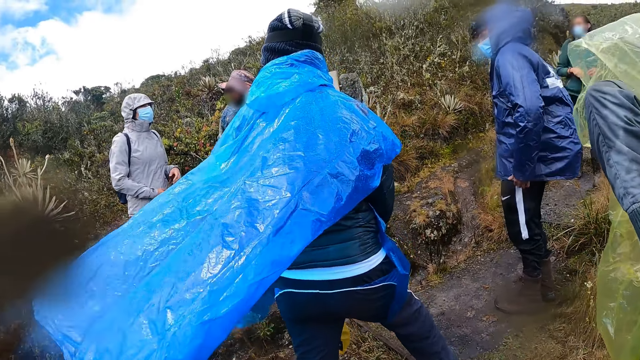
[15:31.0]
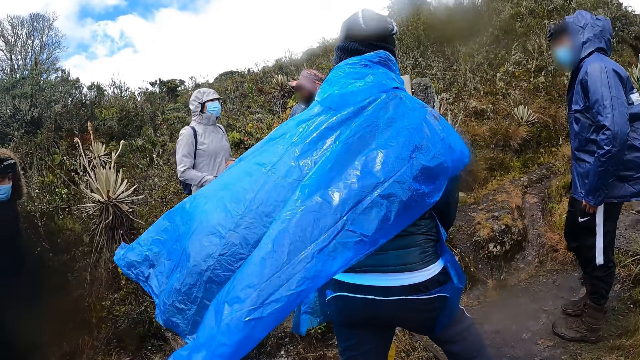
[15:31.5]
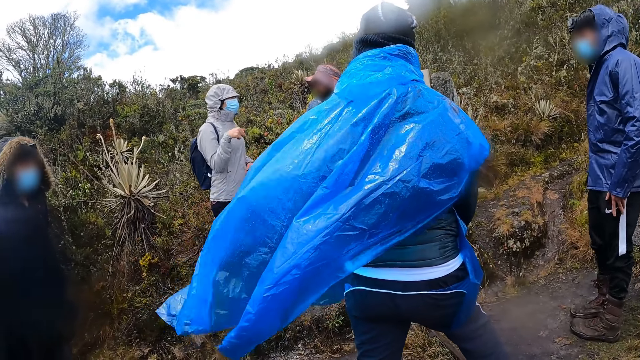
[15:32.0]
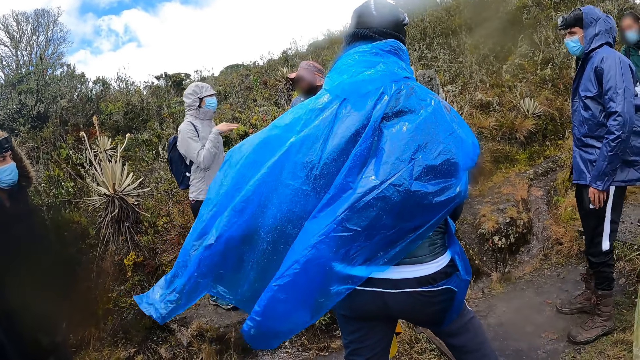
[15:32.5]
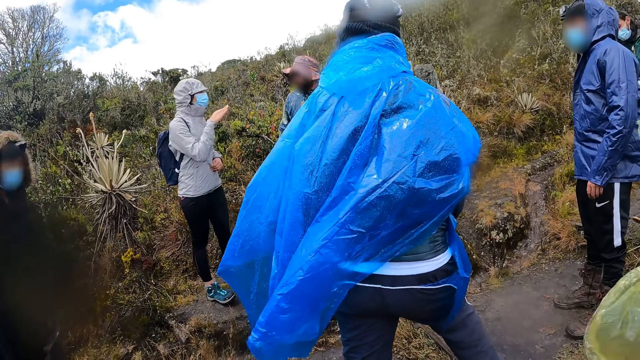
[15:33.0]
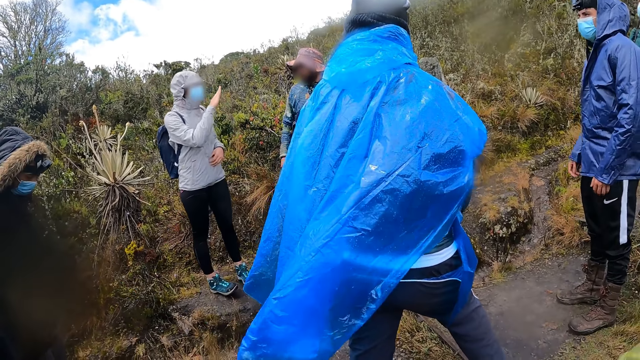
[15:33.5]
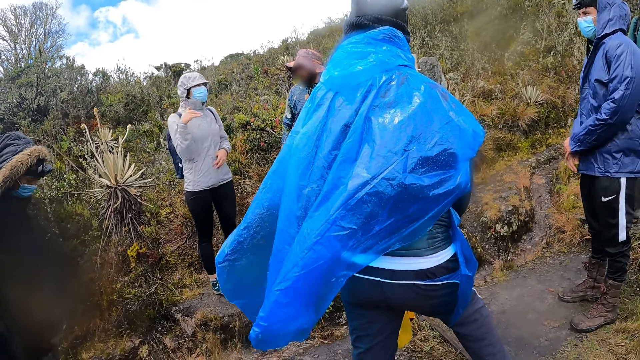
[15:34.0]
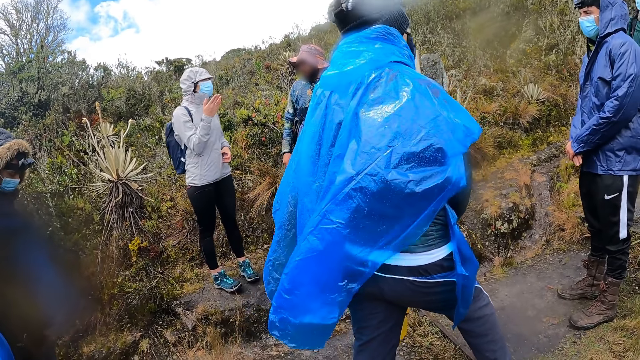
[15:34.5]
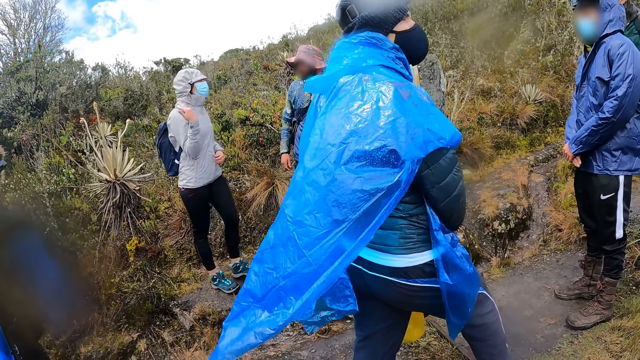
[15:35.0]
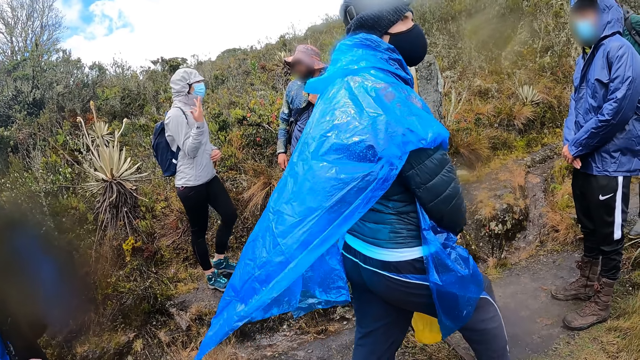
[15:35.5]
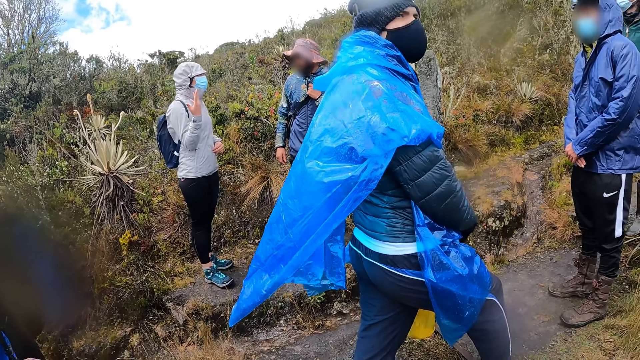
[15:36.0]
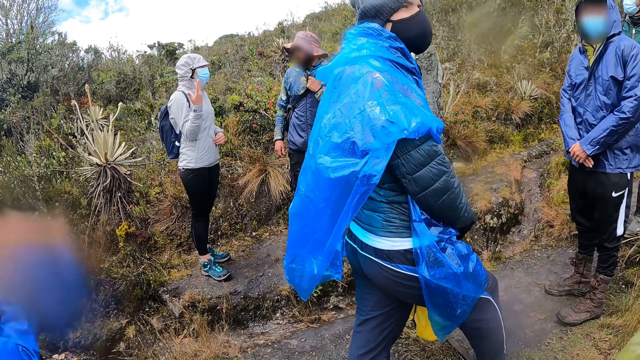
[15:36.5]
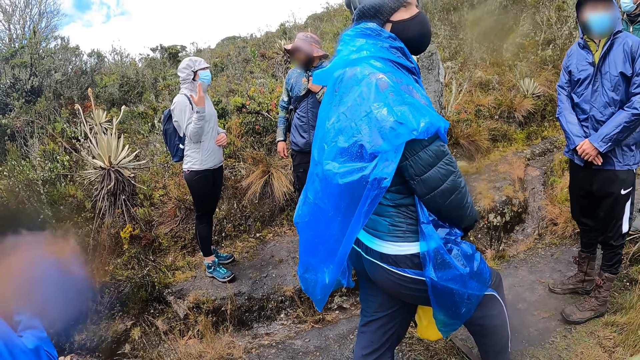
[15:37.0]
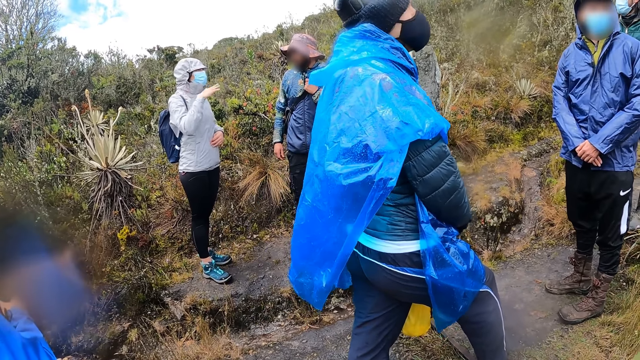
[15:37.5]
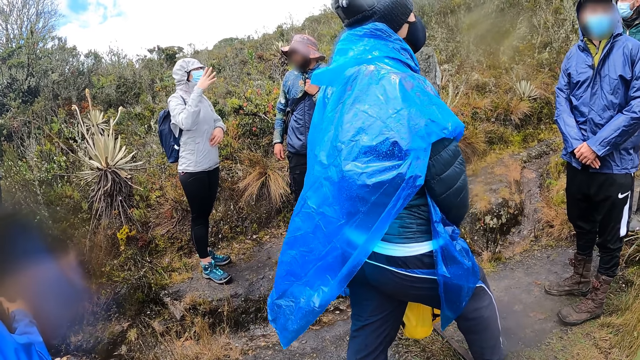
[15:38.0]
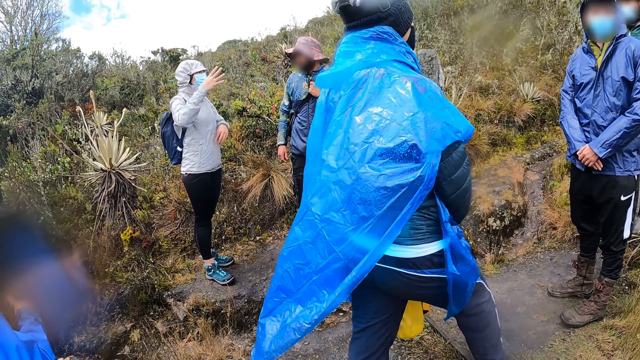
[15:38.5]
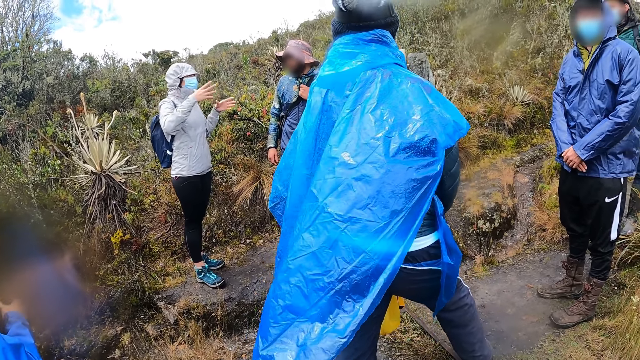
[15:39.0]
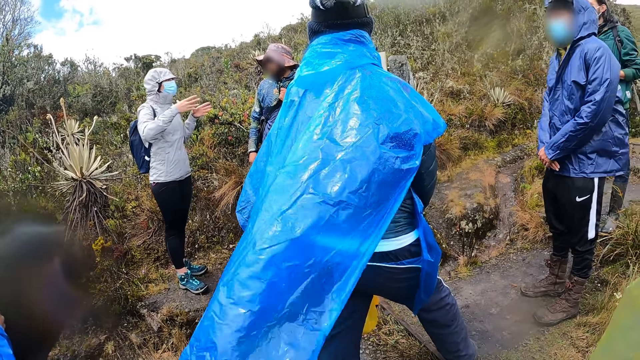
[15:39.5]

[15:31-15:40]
The camera wearer looks at a man. Another man interacts with the camera wearer and the group of people. The camera wearer looks around. A lady talks with another man.

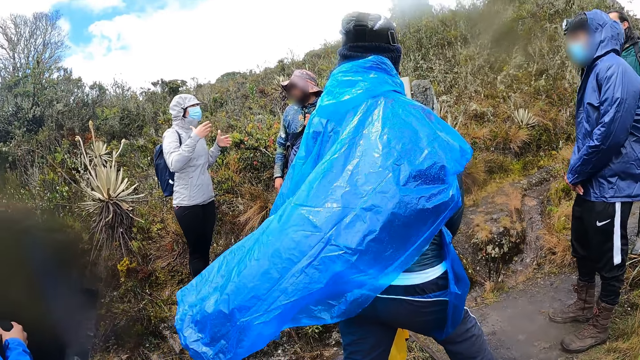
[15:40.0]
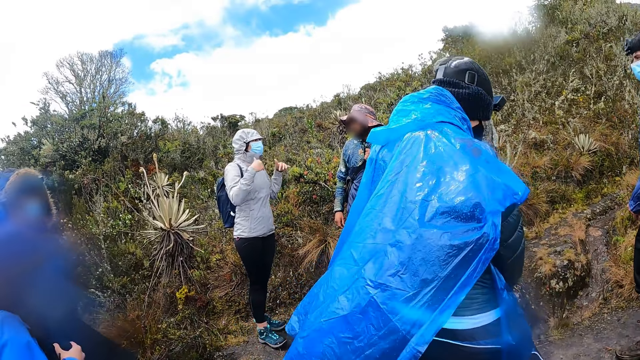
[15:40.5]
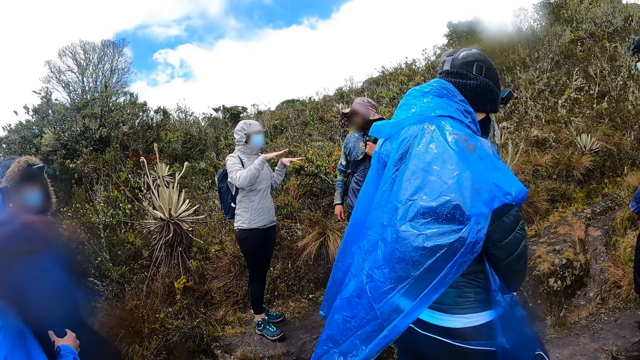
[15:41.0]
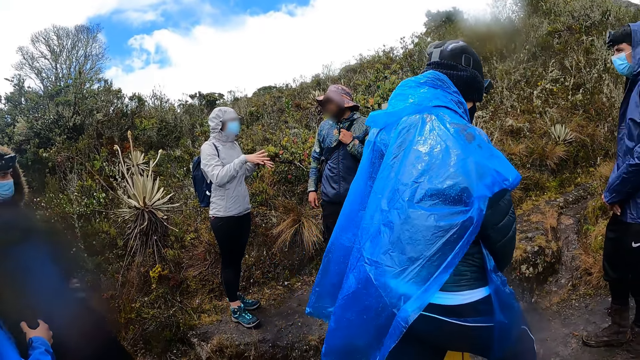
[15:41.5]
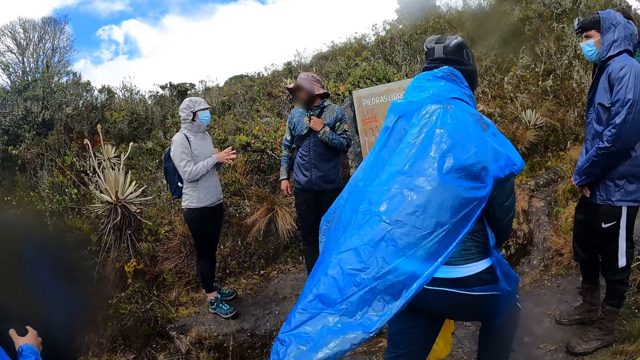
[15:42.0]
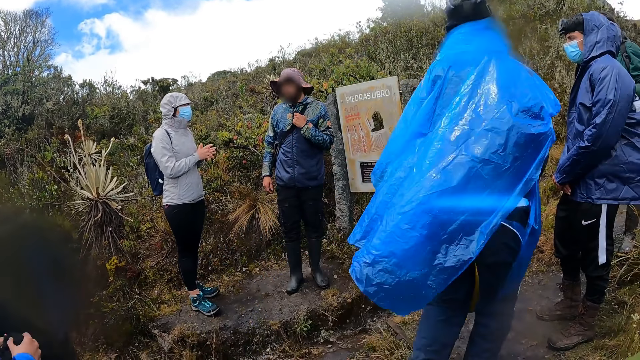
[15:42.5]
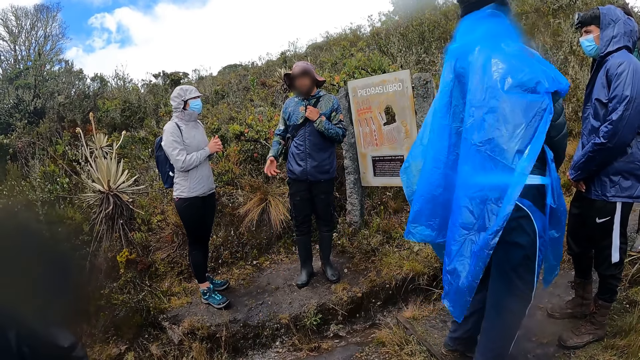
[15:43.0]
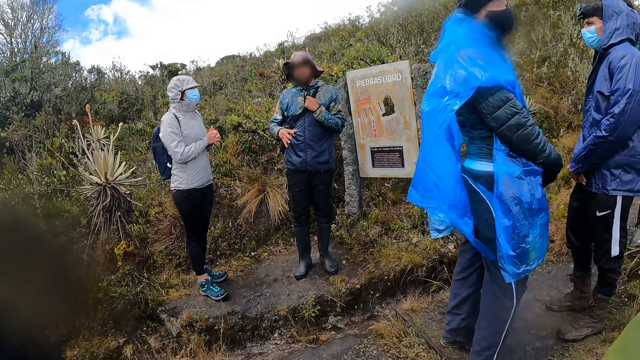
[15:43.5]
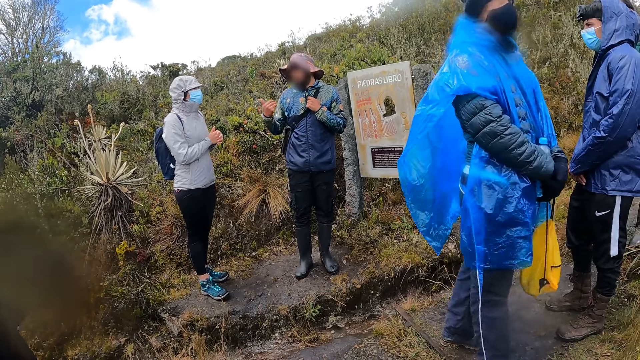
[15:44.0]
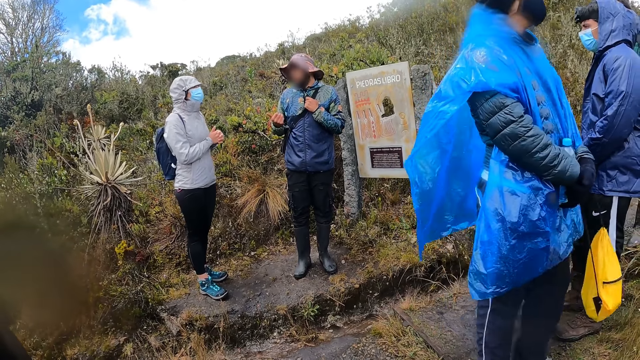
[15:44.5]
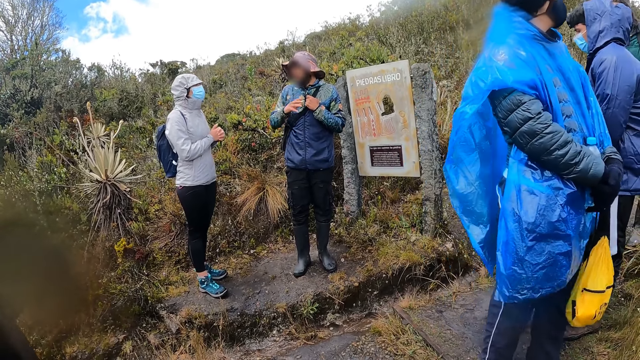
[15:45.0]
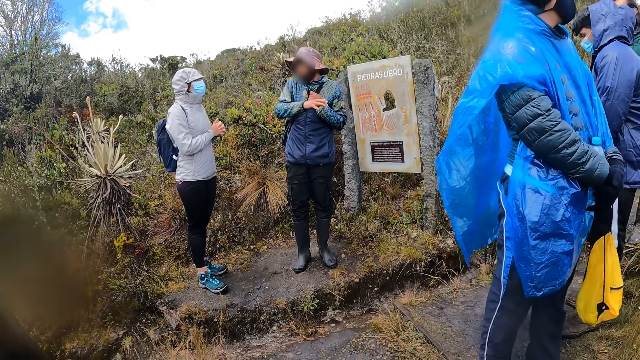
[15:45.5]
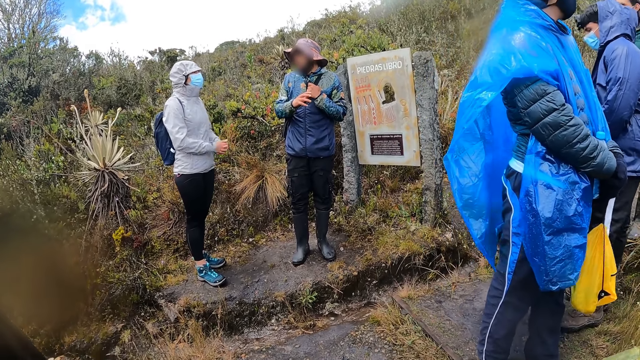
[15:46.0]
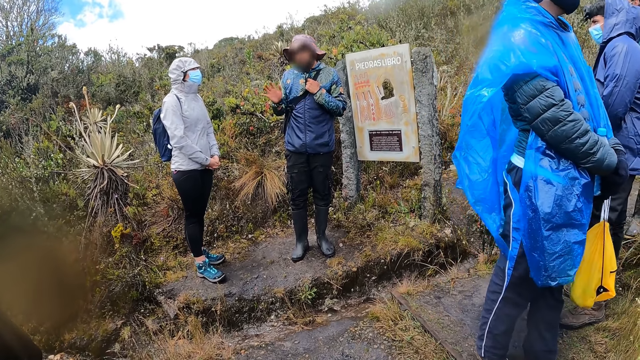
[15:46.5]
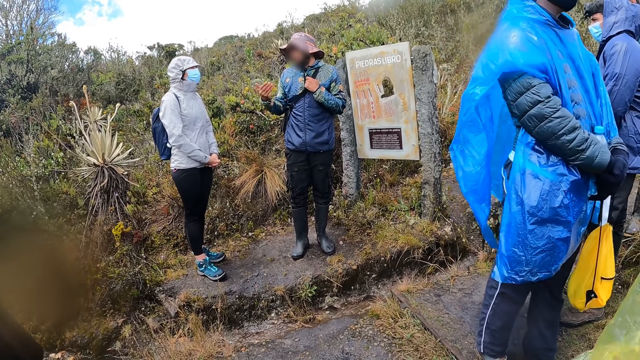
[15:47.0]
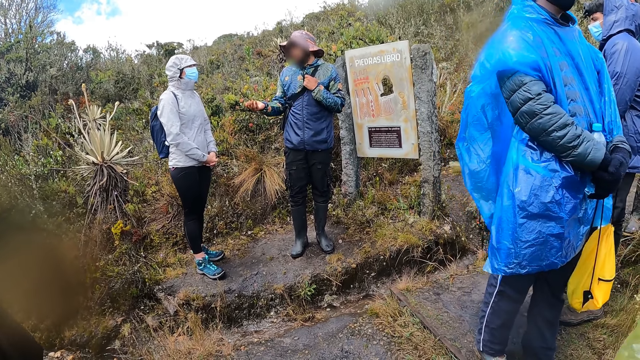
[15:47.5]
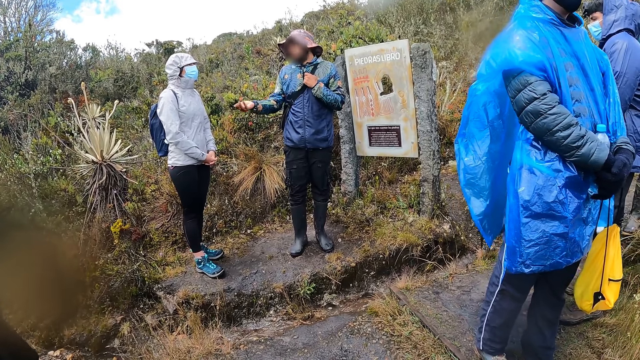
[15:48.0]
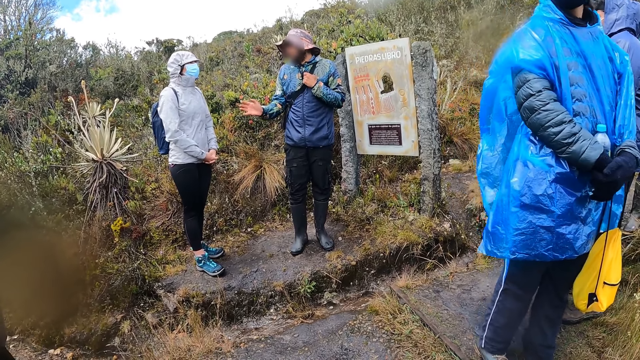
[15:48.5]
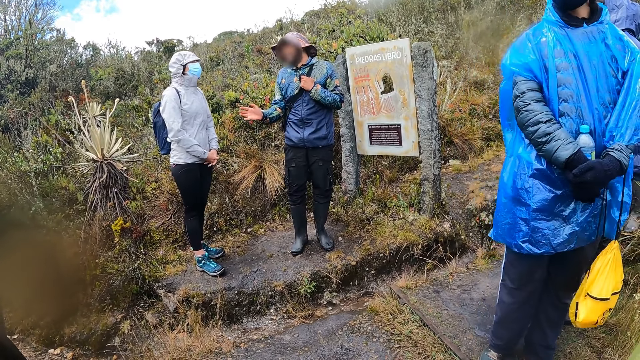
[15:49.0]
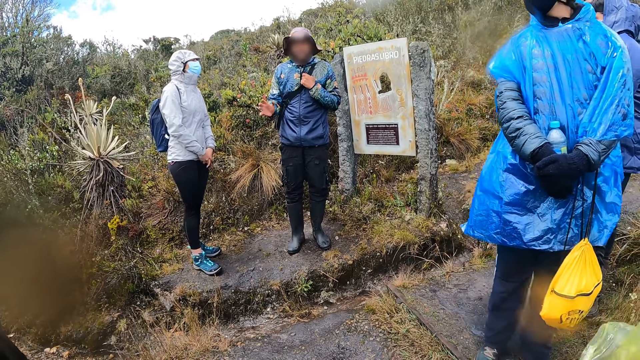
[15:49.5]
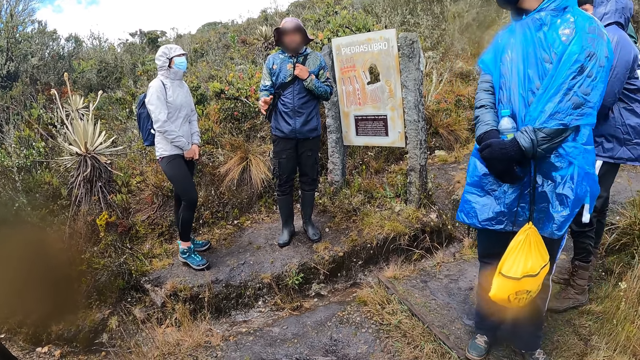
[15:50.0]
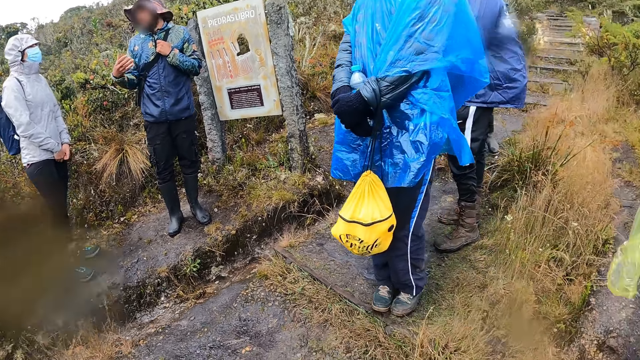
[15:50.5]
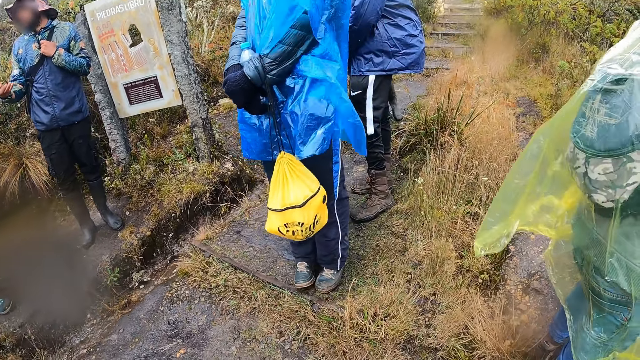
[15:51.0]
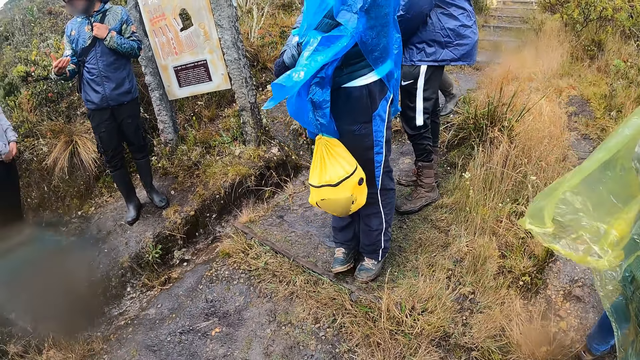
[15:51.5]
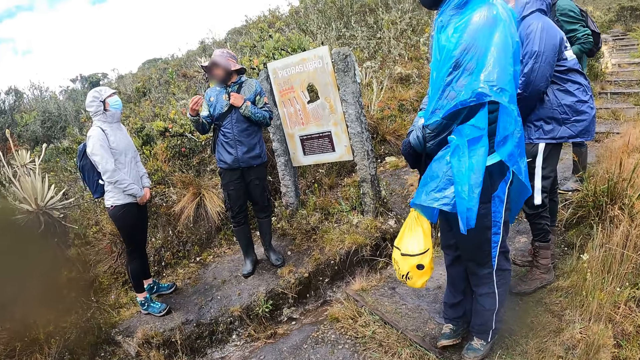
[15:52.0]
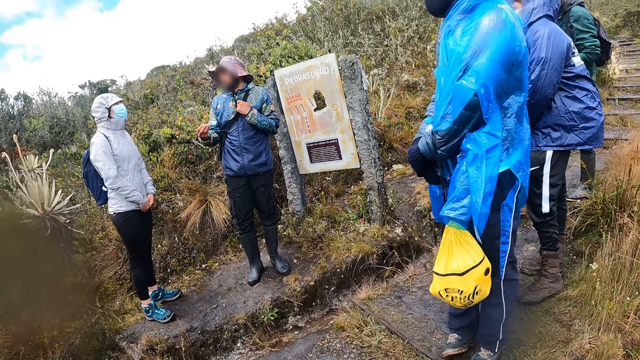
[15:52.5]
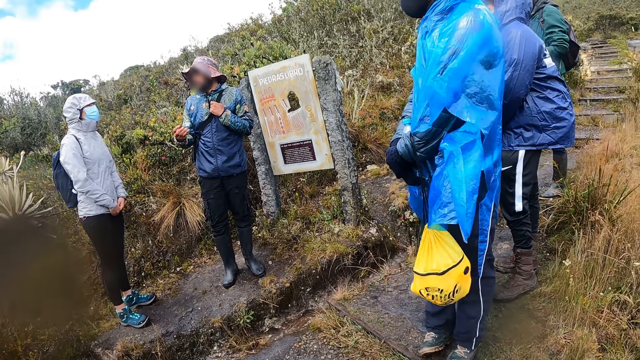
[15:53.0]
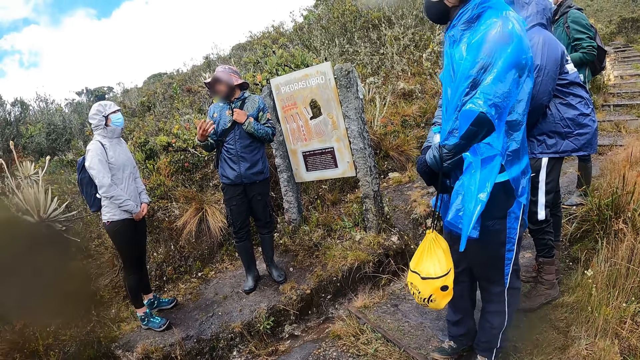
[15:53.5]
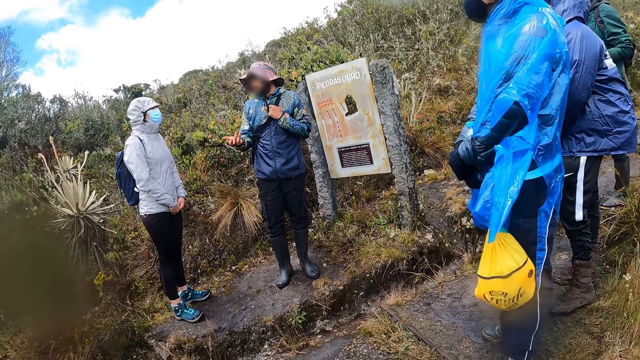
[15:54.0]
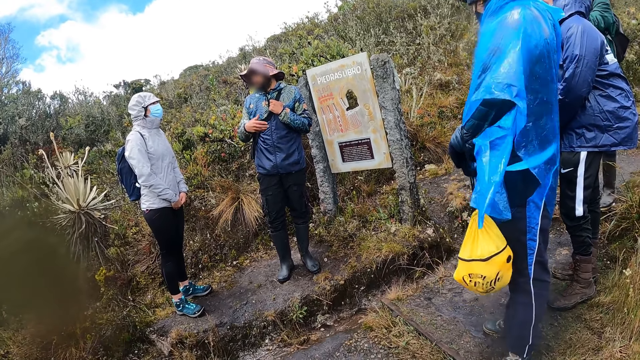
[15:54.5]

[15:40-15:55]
A man moves around. Another man interacts with the camera wearer and the group of people. The camera wearer looks around. They look at the first man. They look at a lady and another man.
